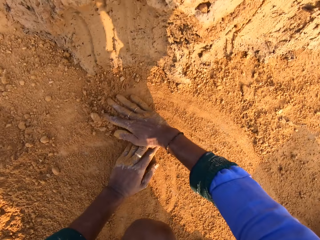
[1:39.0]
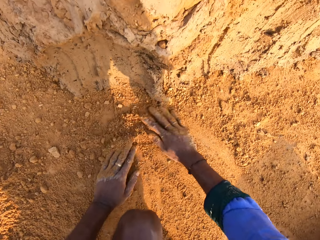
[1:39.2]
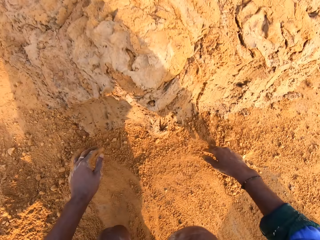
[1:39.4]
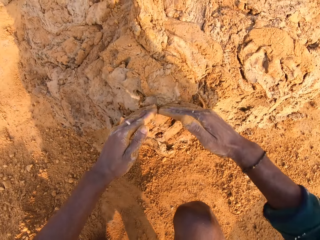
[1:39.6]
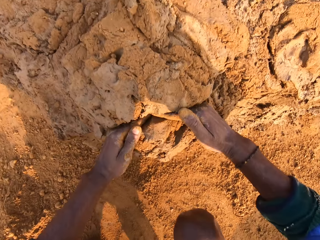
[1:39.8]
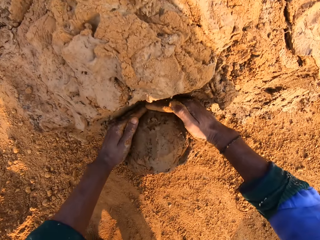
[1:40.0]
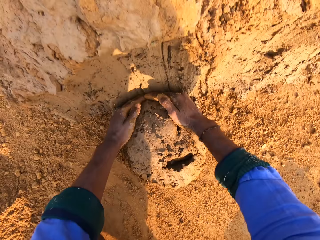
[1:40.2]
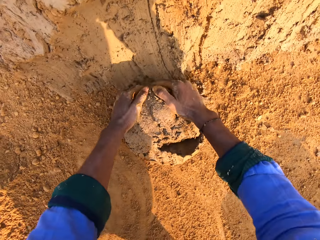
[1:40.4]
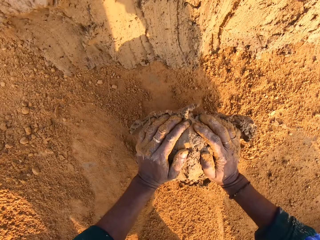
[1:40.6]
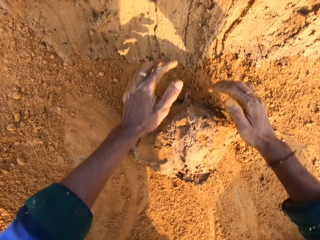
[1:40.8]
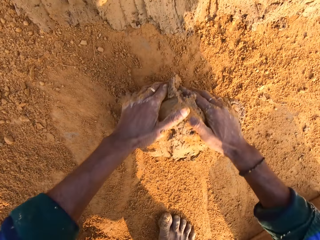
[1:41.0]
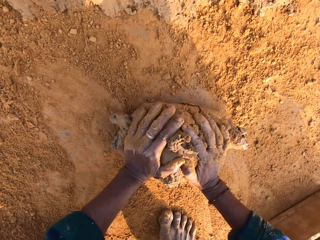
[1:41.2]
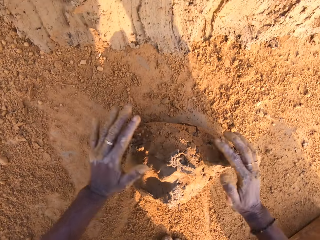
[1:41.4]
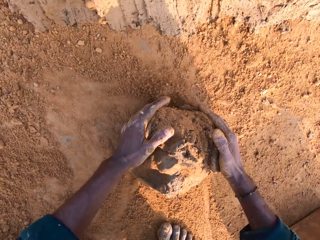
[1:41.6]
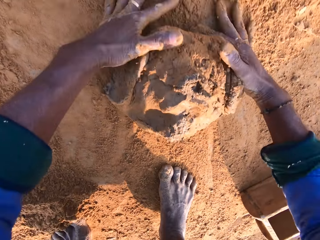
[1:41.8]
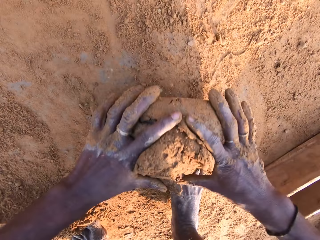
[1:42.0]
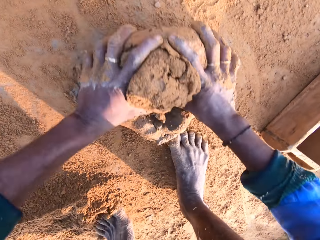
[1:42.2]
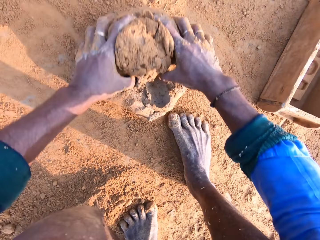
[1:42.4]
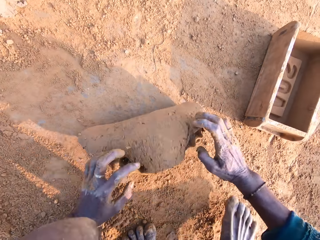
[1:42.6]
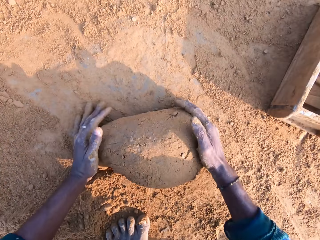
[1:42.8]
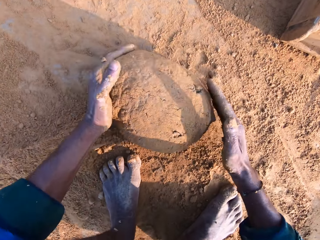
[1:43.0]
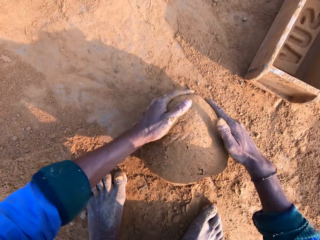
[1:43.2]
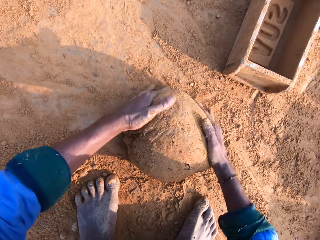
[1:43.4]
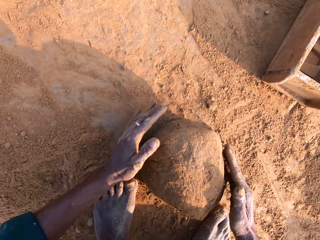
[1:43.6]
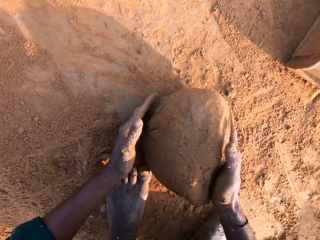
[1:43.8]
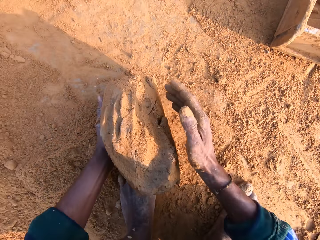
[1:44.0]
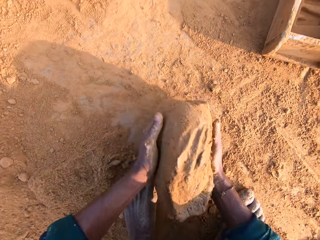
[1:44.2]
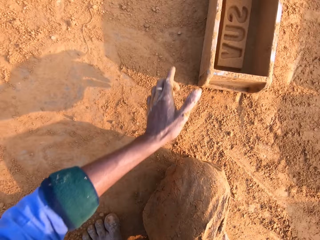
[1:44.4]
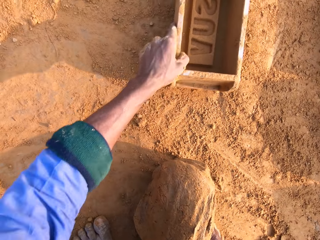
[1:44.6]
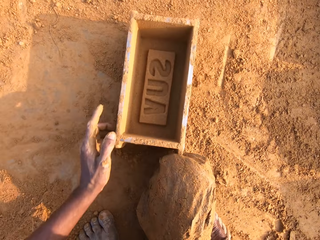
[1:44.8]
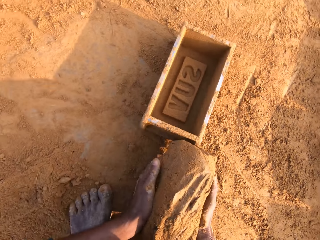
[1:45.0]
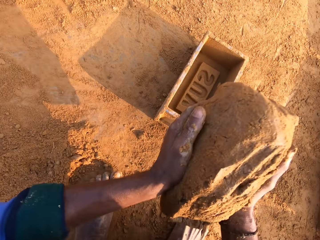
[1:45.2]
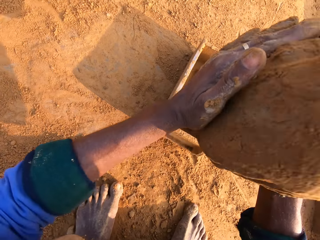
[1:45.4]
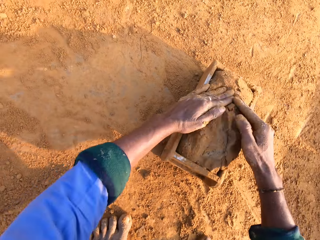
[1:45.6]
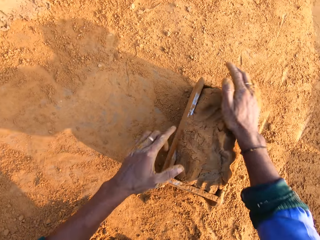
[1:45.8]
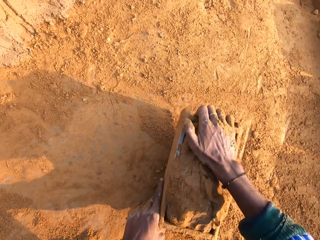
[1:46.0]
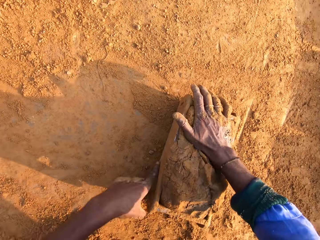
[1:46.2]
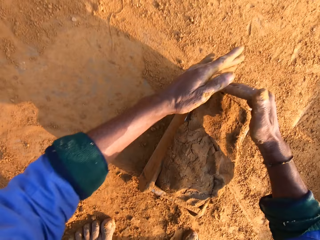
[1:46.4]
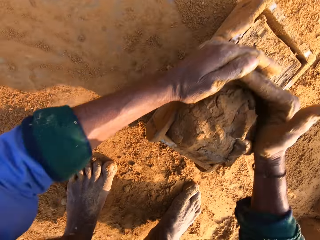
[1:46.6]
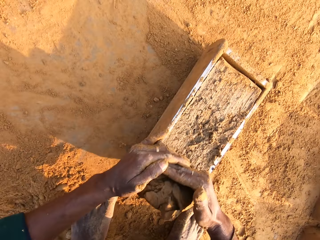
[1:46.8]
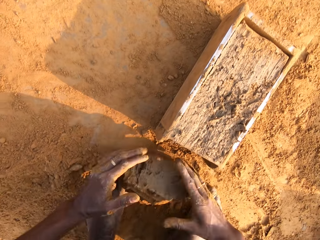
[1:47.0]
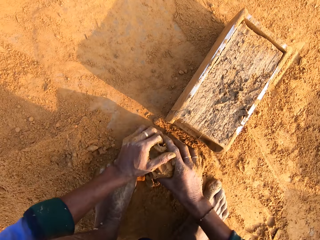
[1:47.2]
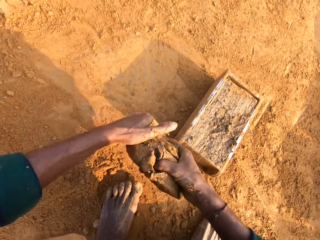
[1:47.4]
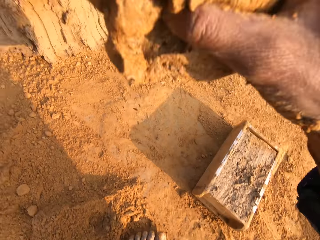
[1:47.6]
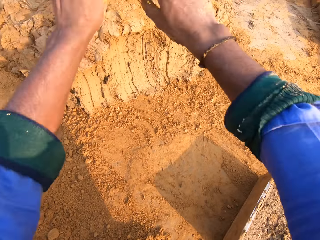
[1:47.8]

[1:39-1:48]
The camera wearer cuts the clay with both hands. They roll the clay on the ground. They press the clay. They carry the clay with the right hand. They put the clay on the right hand. They pull the brick mold with the left hand. They hold the clay with both hands. They drop the clay in the brick mold. They press the clay. They remove the clay with both hands. They carry the clay with both hands. They pull the clay. They take the clay.

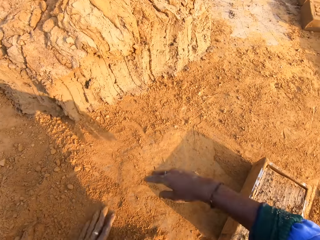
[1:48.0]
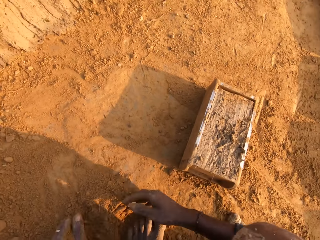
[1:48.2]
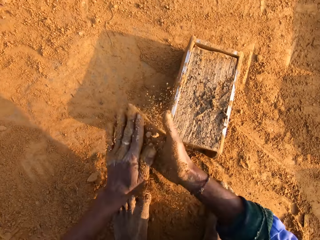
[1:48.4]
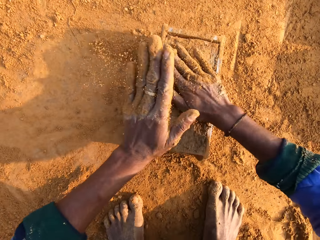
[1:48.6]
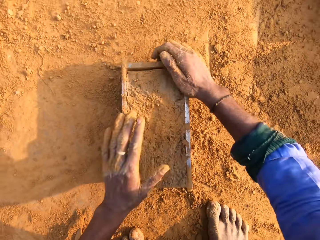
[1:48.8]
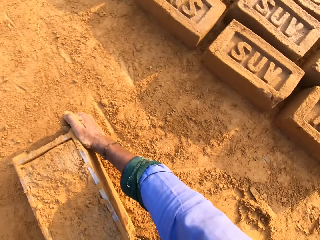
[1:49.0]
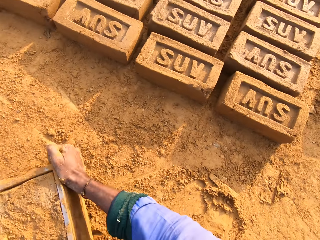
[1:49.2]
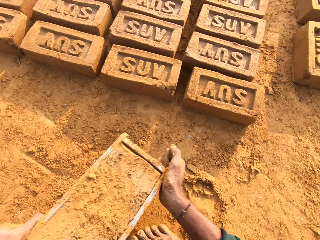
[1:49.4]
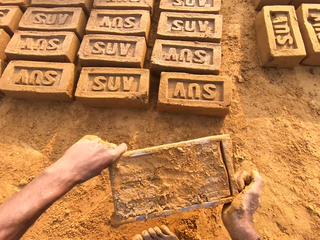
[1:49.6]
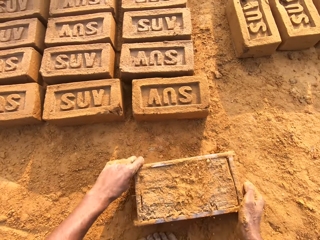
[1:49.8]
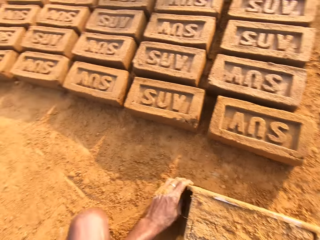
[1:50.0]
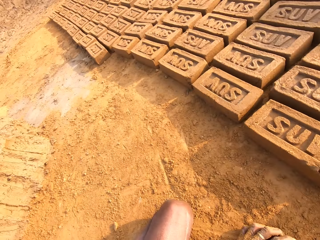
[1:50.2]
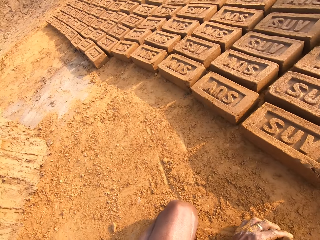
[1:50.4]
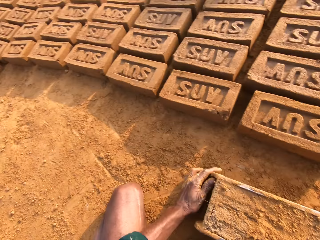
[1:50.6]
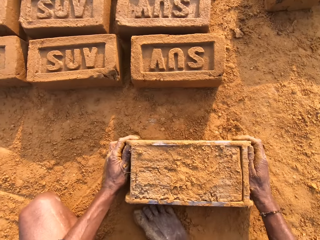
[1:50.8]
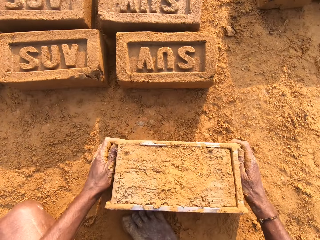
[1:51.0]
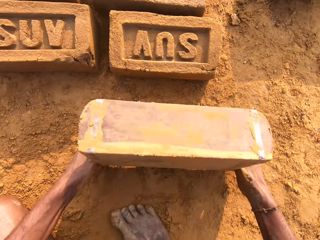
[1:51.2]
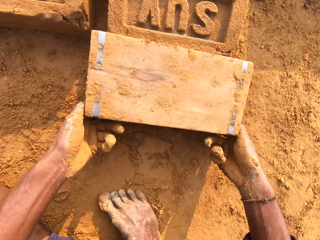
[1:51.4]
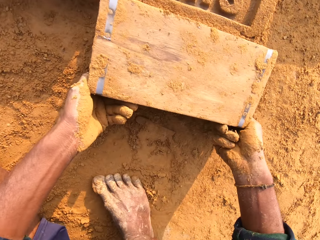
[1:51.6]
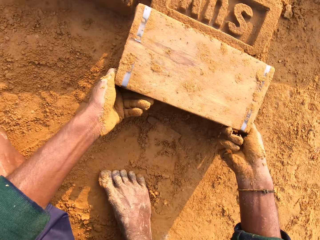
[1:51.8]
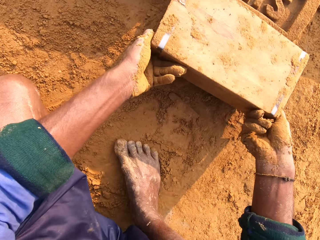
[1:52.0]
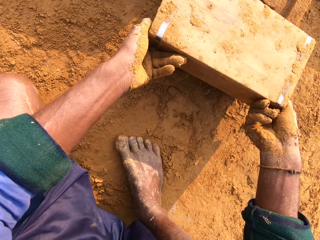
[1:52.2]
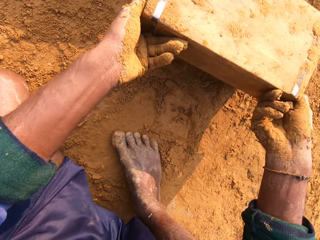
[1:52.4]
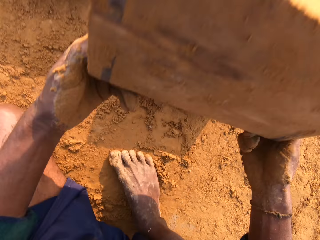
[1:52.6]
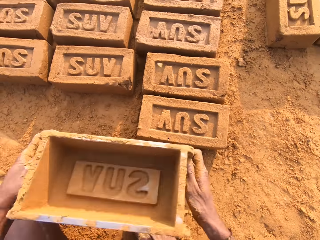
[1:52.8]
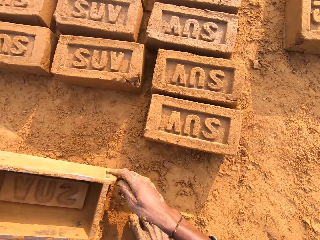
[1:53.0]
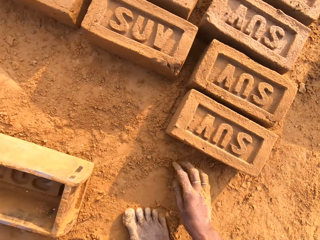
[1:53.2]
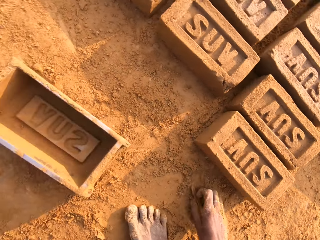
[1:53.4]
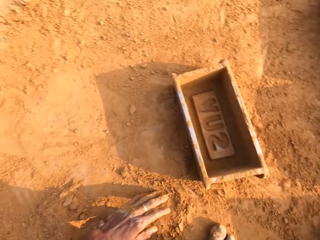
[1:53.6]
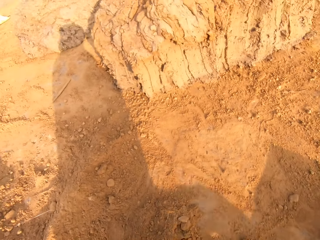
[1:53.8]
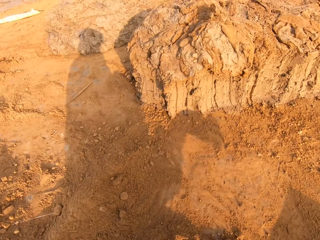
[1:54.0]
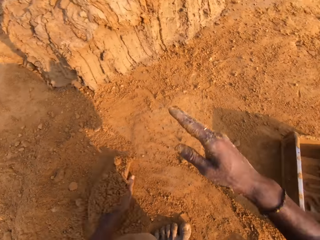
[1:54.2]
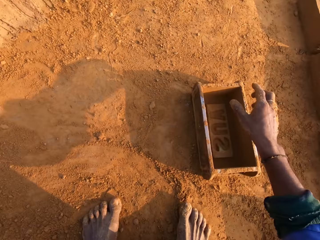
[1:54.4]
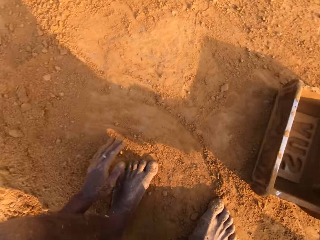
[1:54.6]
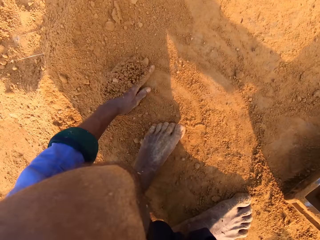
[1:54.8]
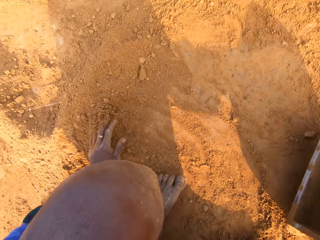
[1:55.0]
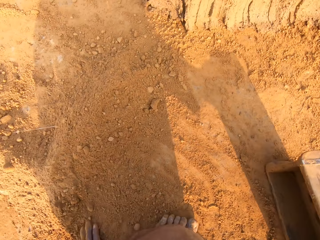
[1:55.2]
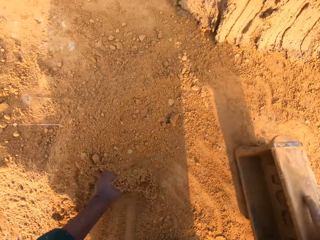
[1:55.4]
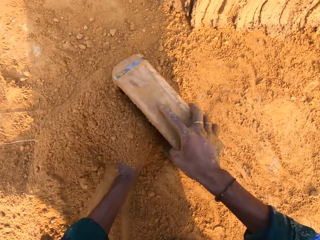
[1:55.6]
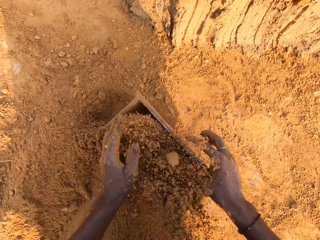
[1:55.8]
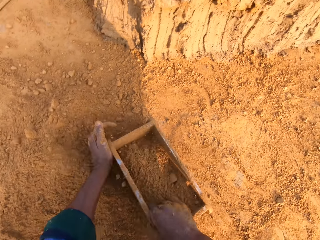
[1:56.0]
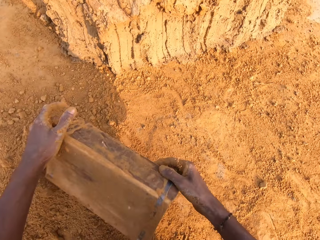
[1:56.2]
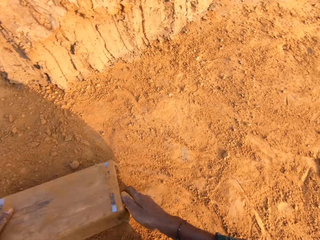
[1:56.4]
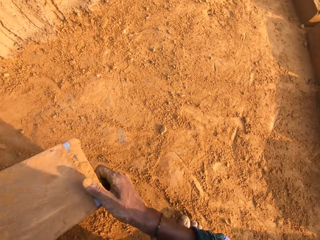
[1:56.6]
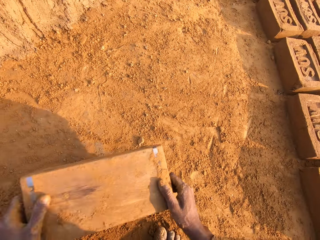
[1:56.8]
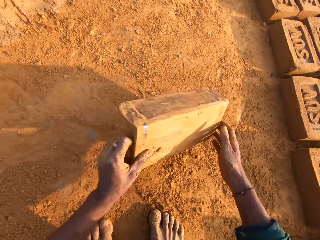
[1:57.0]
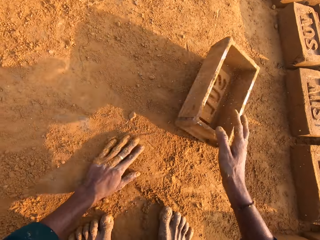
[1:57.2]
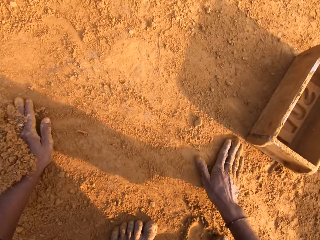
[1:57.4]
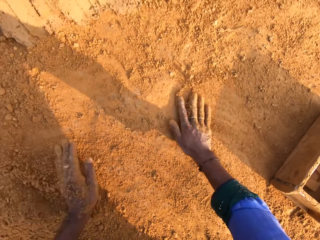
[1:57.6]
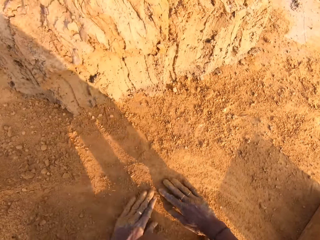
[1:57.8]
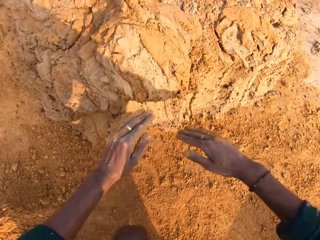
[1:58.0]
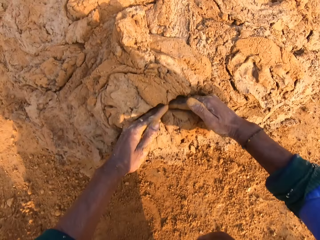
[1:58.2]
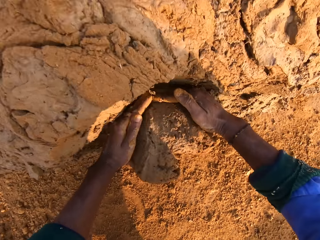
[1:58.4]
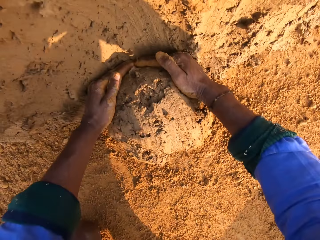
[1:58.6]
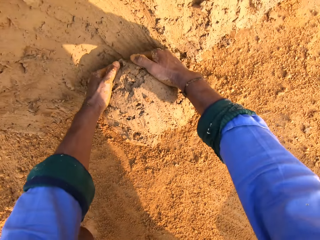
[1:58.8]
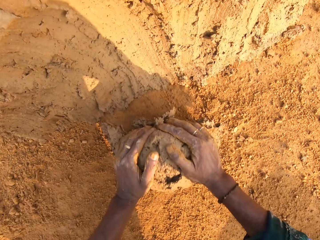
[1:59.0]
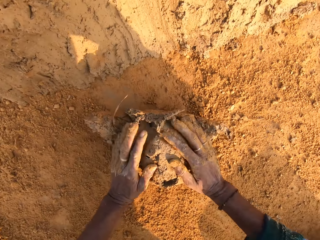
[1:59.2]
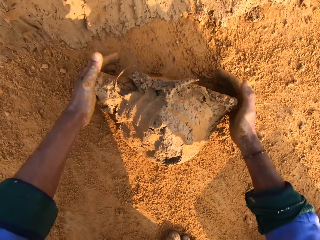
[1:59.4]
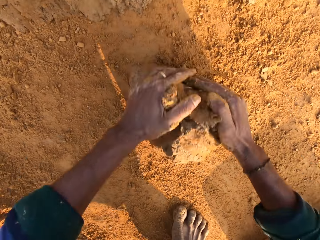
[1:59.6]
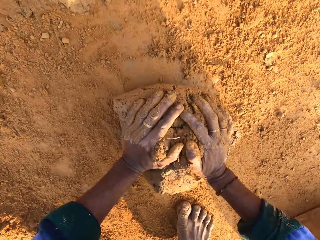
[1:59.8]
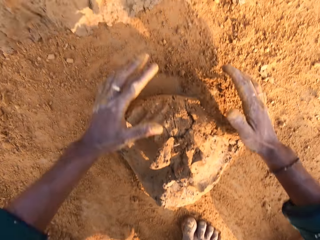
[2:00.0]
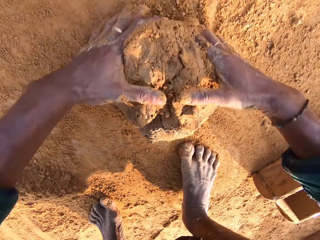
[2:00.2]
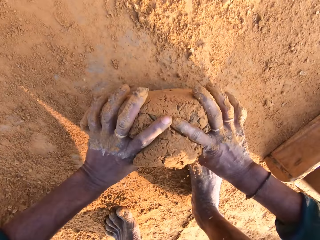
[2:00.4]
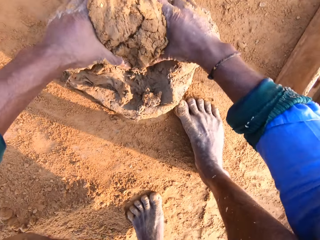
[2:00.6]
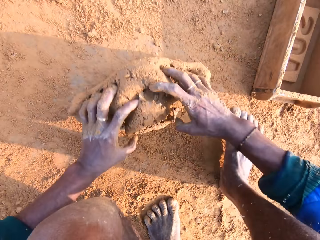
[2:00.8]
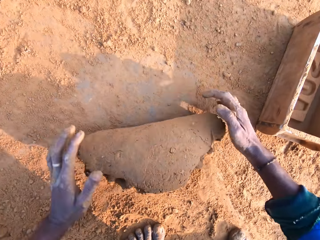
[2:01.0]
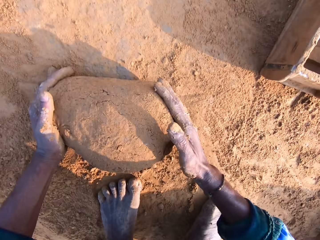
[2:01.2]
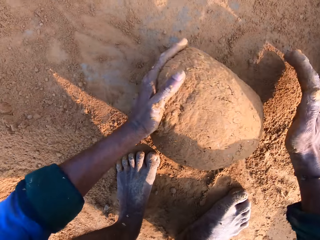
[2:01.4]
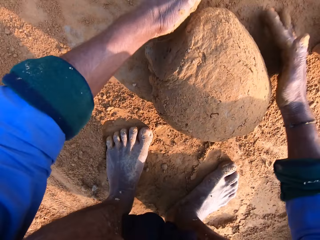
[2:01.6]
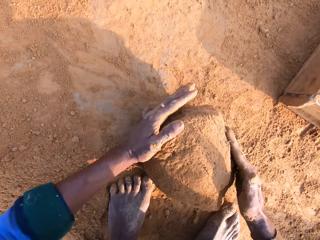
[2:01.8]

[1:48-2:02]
The camera wearer throws the clay on the ground. They pick up the soil with both hands. They touch the sand. They pour the soil on the clay. They carry the brick mold with both hands. They rub the clay. They take the brick mold. They drop the brick mold on the ground. They stare at the ground. They turn the brick mold with both hands. They pick up the brick mold with both hands. They drop the brick mold on the ground. They stare at the ground. They take the dirt. They throw the dirt. They spread the sand. They pull the brick mold. They put the soil in the brick mold. They drop the brick mold on the ground. They pour the sand. They hit the brick mold. They spread the sand. They rub both hands on the ground. They cut the clay with both hands. They press the clay. They roll the clay on the ground.
